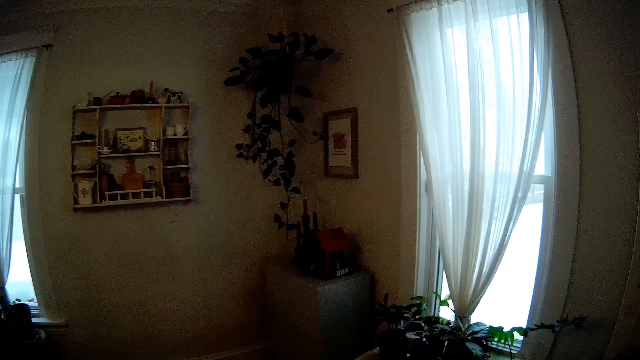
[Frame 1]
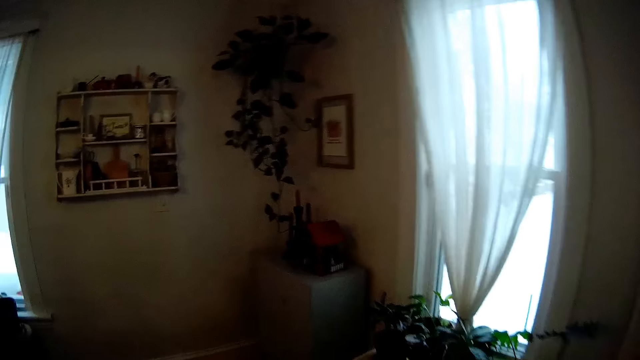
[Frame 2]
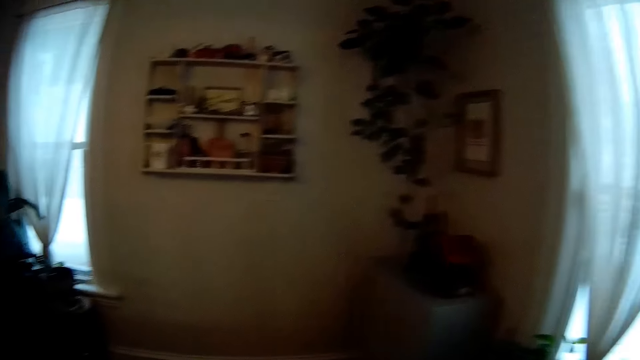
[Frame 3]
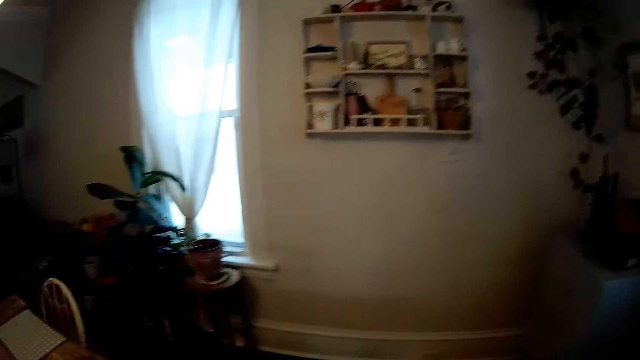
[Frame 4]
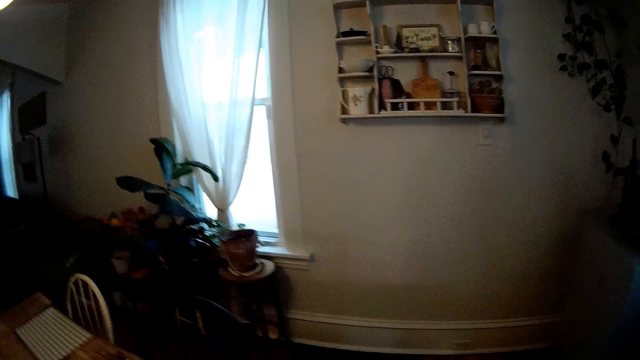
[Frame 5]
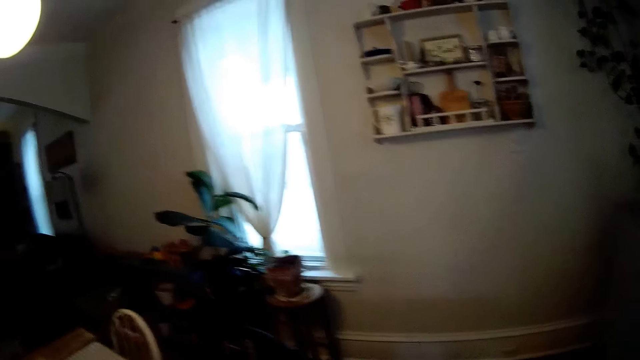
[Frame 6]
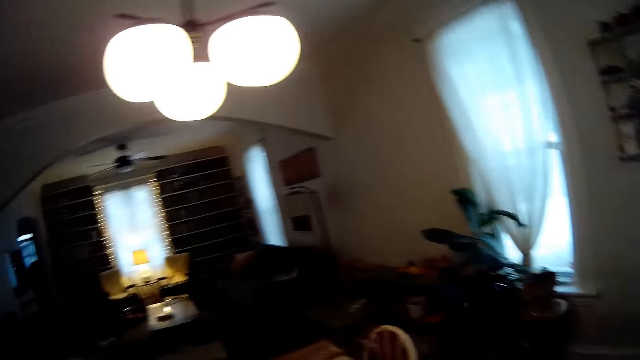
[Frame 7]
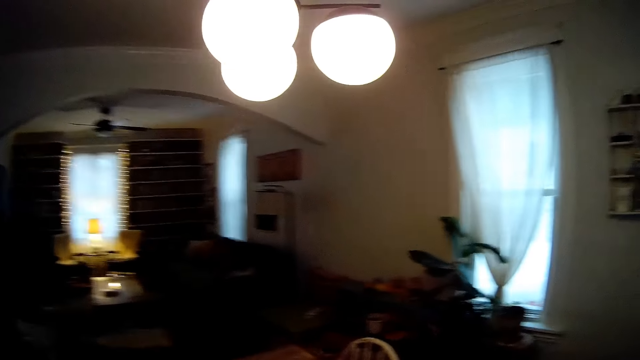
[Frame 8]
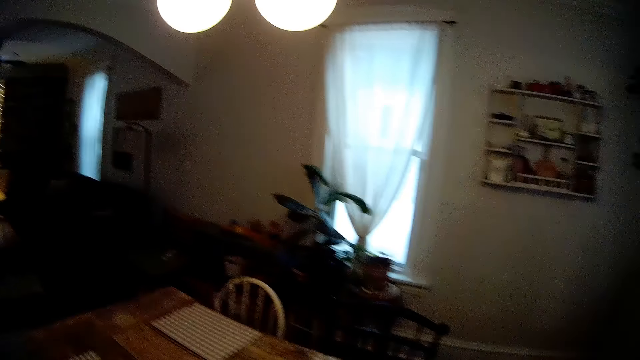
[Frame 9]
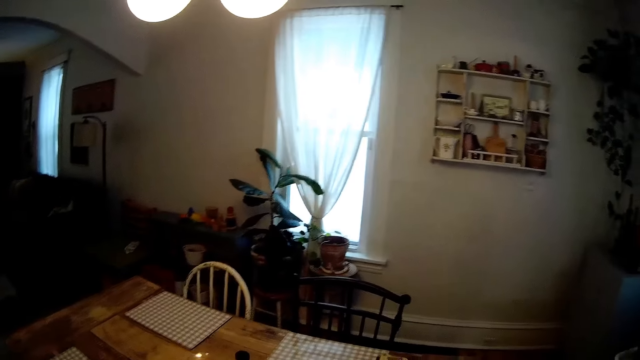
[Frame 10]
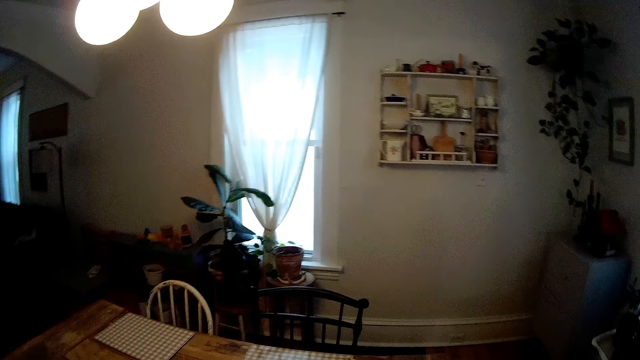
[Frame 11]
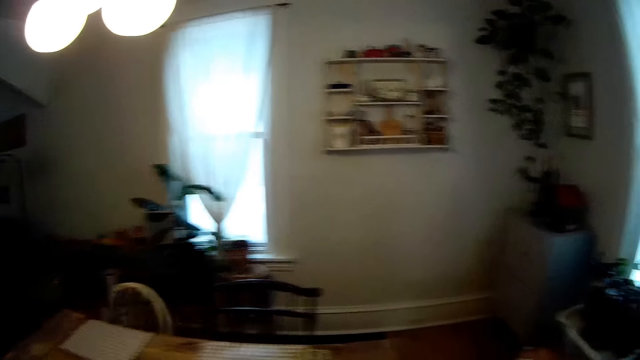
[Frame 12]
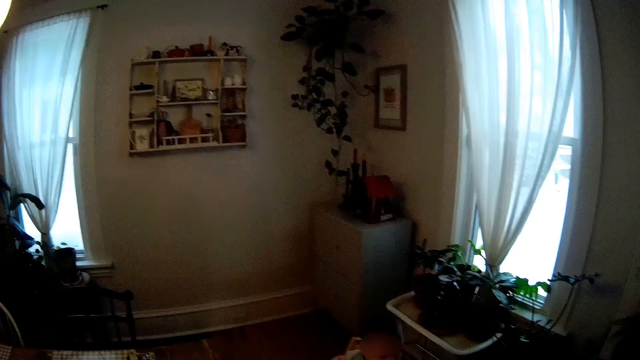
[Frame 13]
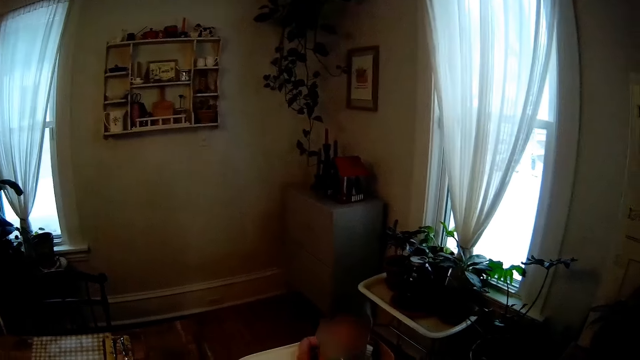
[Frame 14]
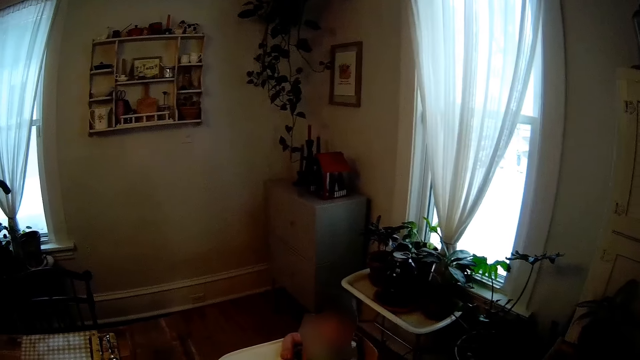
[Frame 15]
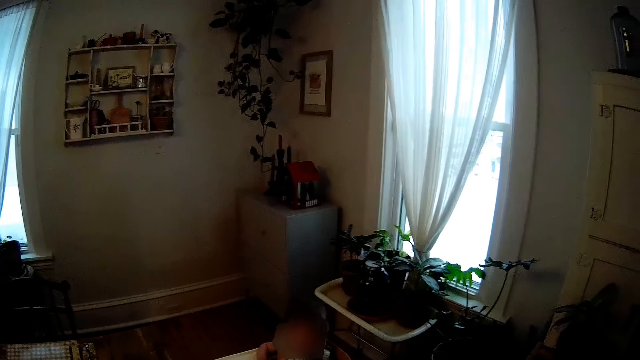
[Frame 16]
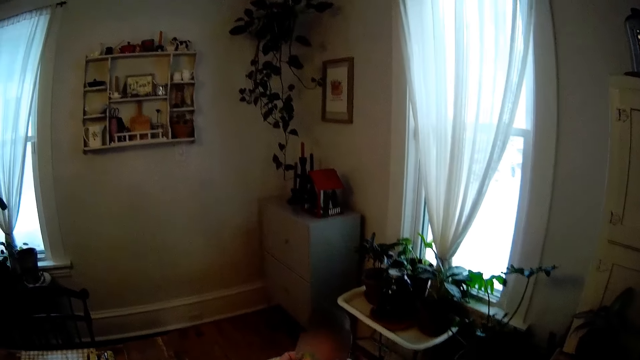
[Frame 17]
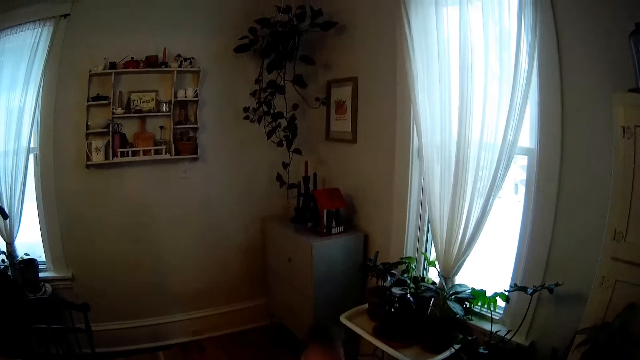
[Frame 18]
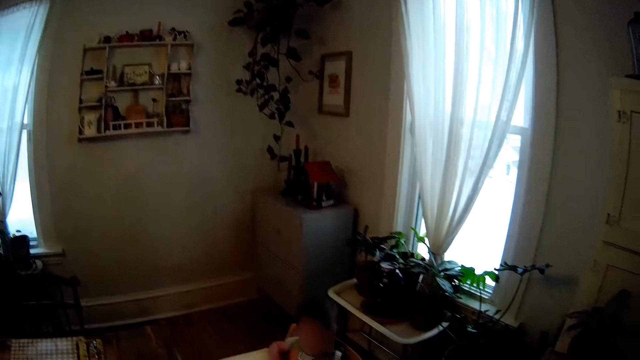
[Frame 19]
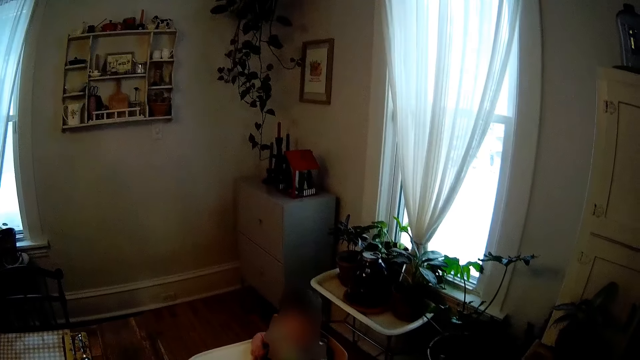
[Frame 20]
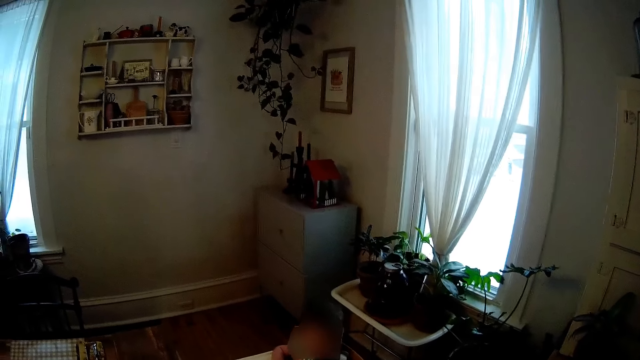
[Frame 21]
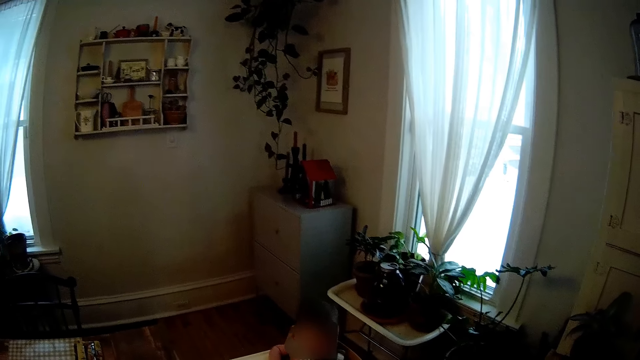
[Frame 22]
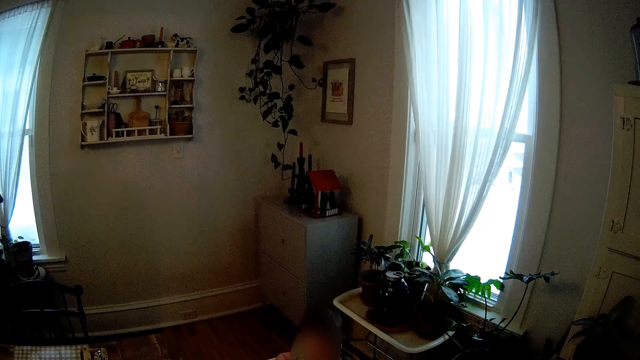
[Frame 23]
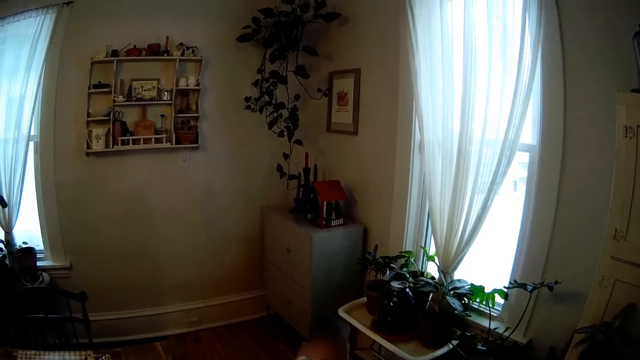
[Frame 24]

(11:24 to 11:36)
The camera wearer looks around. They talk to a baby.

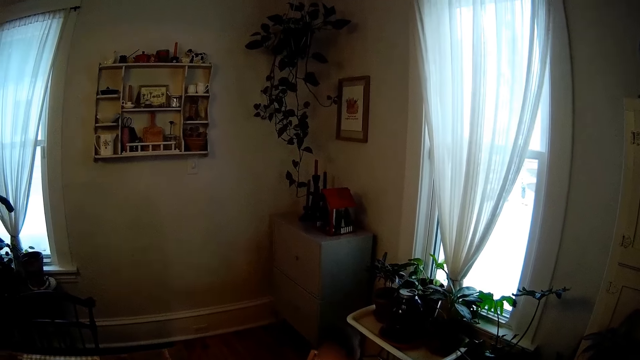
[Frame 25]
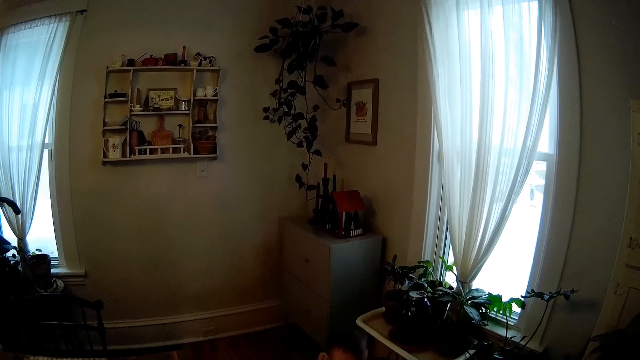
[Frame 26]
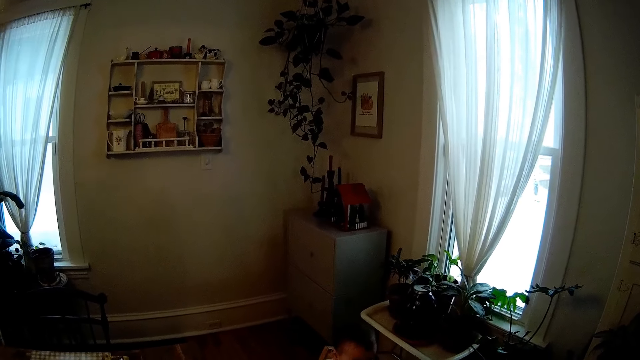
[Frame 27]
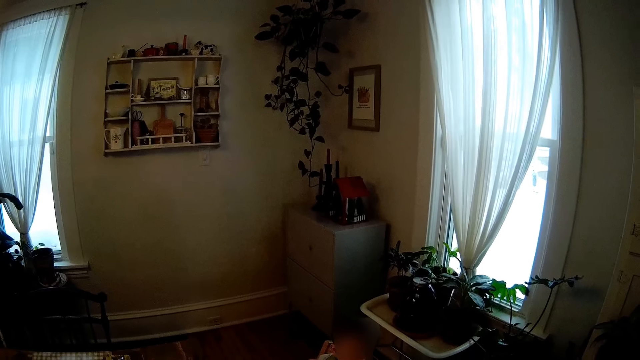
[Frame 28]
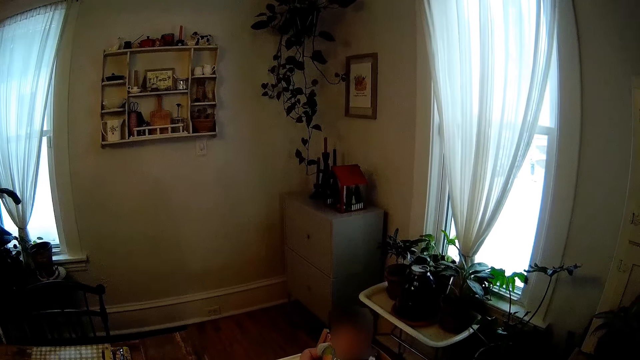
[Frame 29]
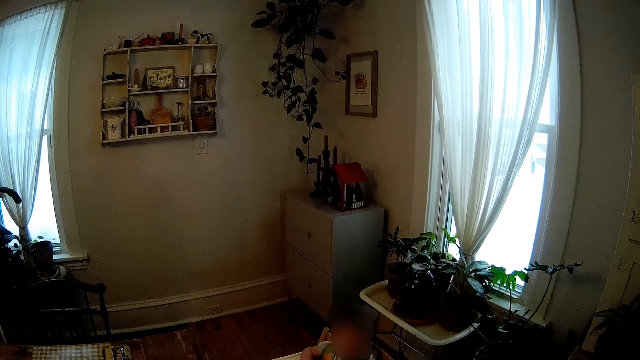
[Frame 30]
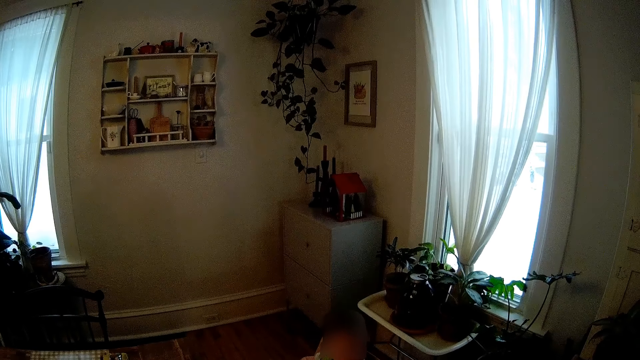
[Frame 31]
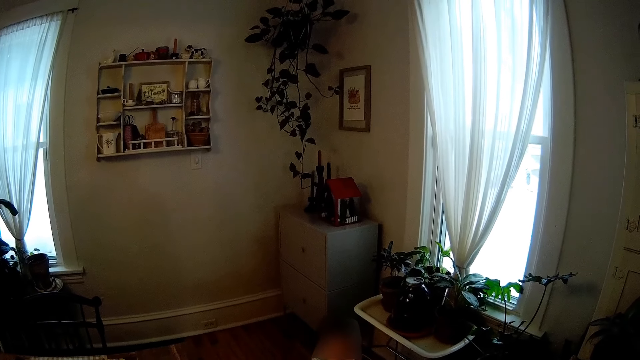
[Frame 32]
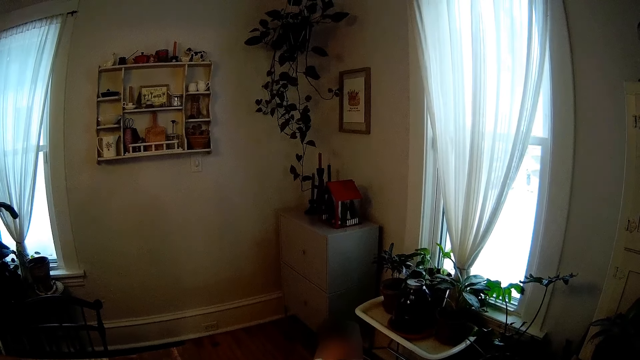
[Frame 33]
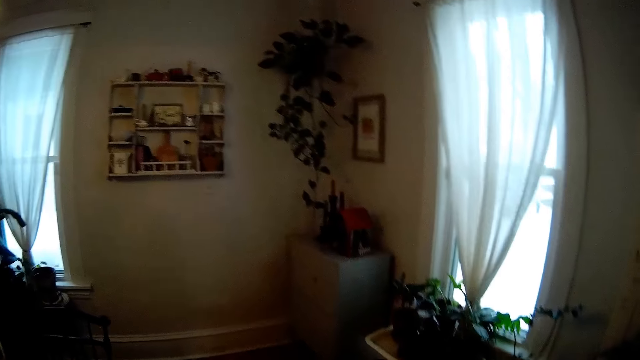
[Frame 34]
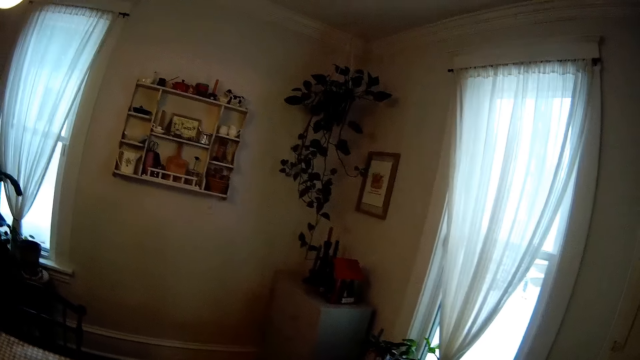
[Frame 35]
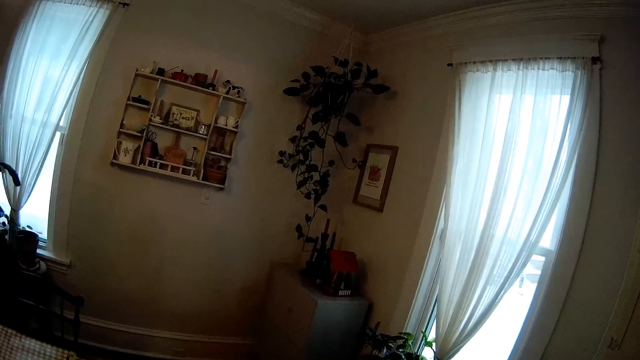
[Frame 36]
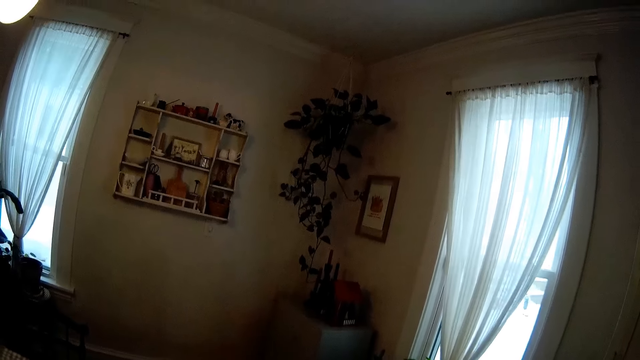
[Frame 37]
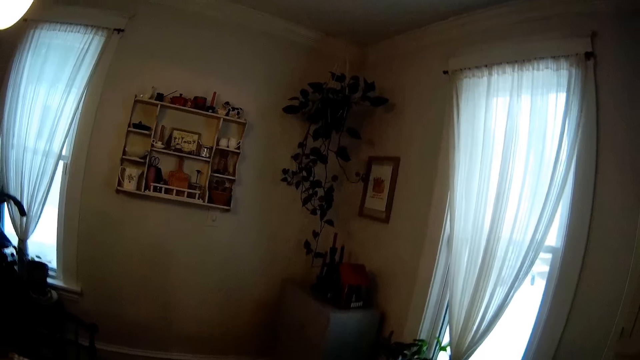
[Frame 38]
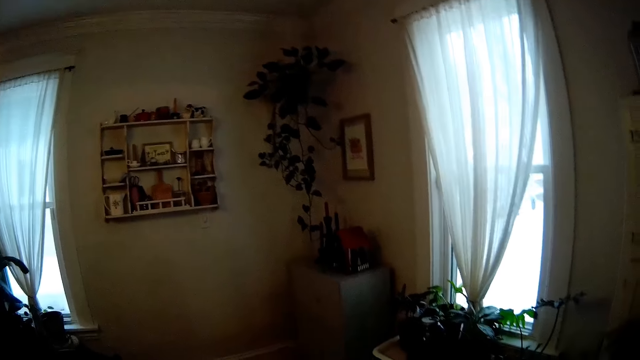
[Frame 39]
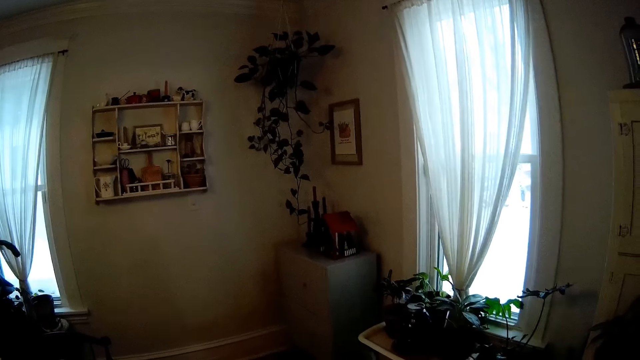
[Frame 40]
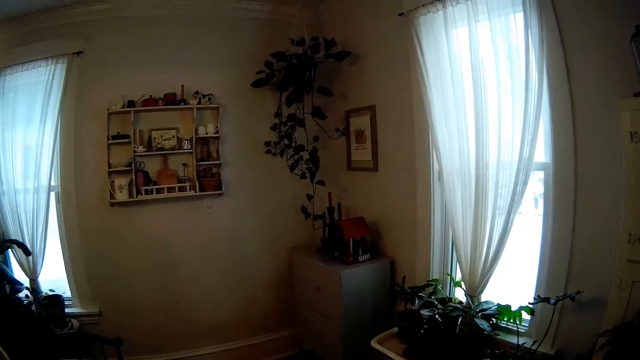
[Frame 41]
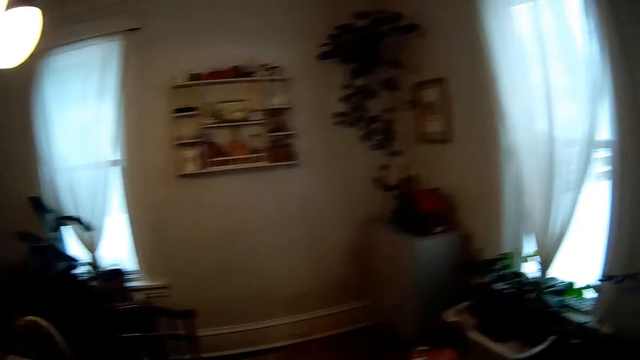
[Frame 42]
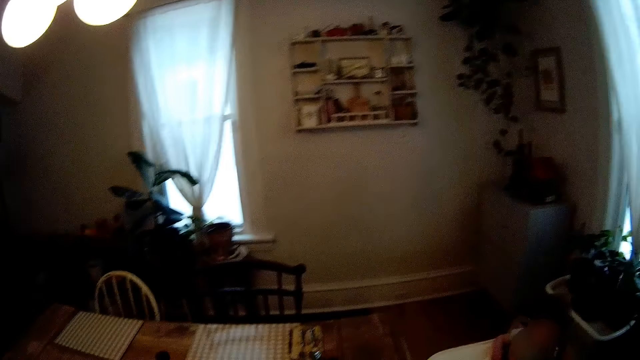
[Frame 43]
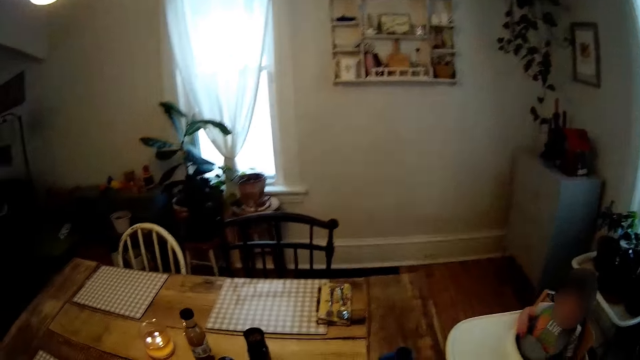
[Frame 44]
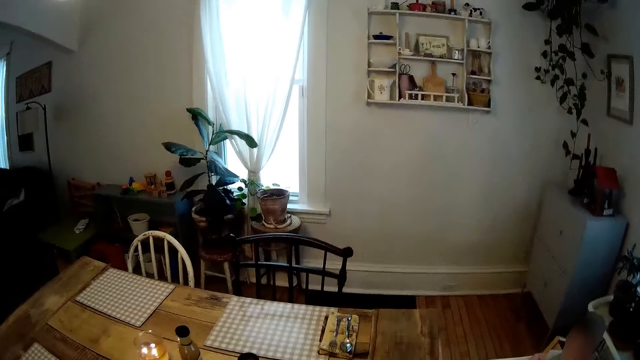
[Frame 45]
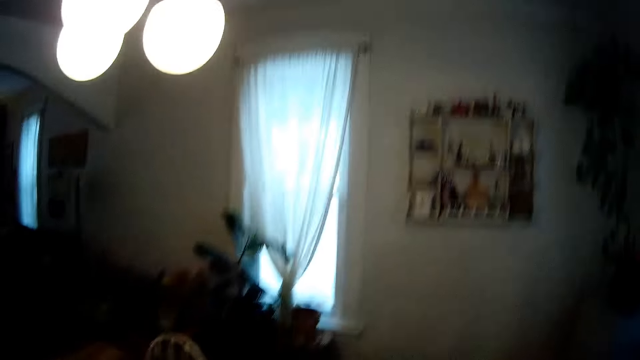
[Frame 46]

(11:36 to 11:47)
The camera wearer looks around.
